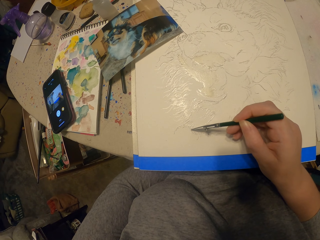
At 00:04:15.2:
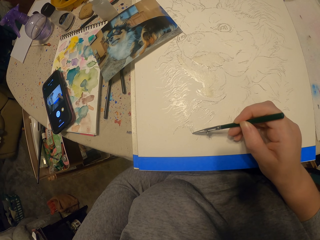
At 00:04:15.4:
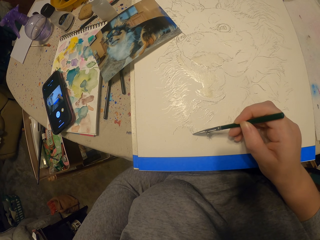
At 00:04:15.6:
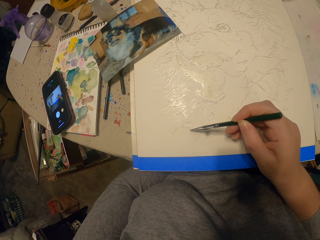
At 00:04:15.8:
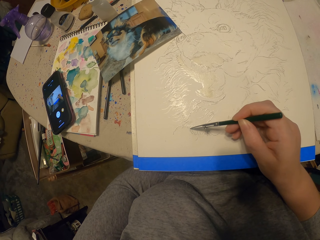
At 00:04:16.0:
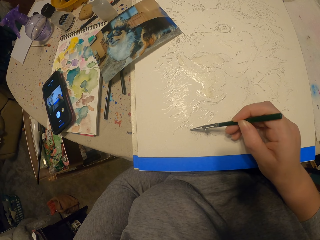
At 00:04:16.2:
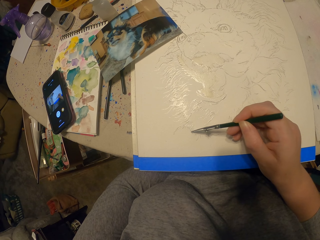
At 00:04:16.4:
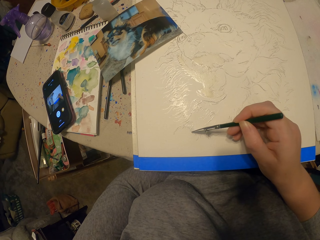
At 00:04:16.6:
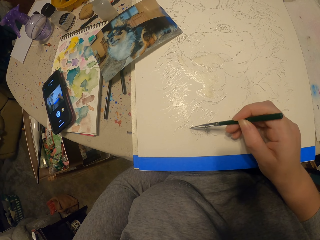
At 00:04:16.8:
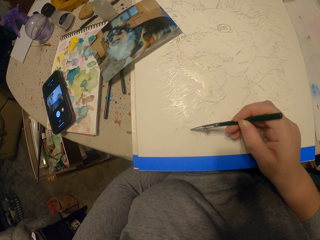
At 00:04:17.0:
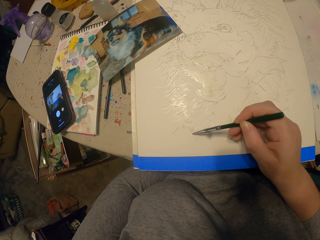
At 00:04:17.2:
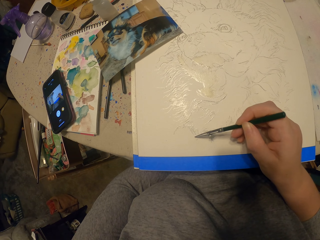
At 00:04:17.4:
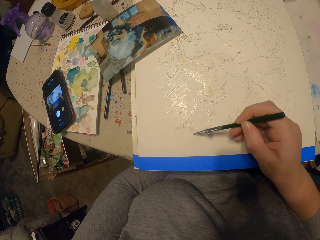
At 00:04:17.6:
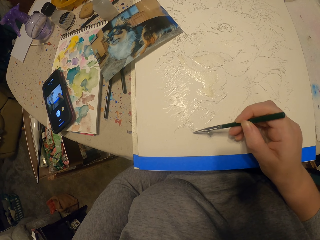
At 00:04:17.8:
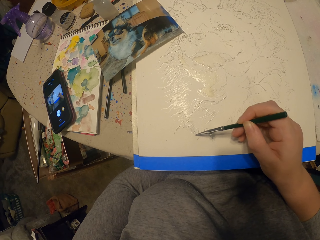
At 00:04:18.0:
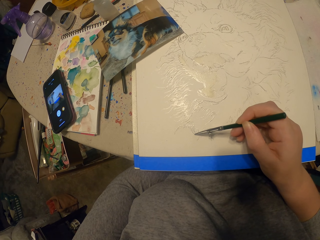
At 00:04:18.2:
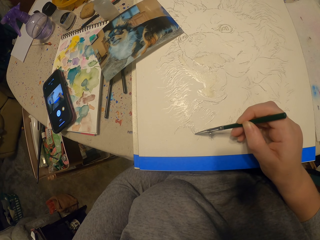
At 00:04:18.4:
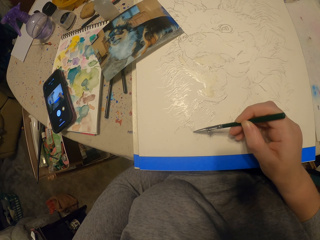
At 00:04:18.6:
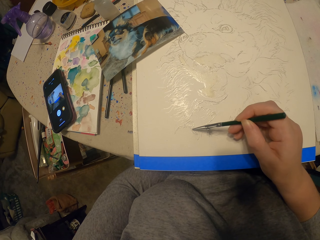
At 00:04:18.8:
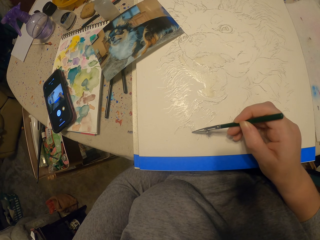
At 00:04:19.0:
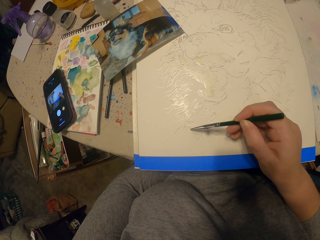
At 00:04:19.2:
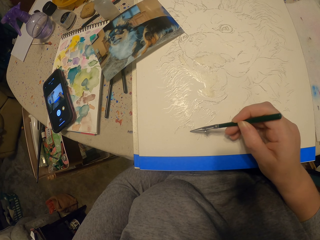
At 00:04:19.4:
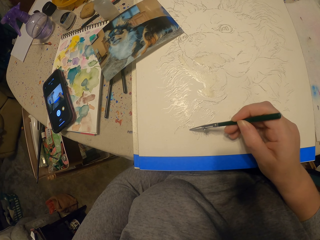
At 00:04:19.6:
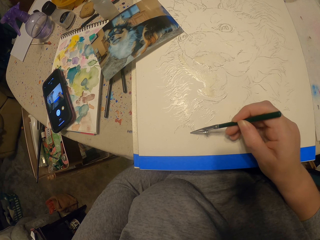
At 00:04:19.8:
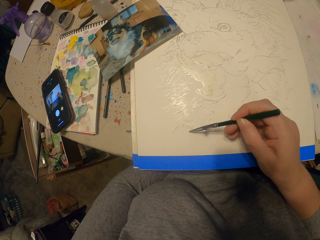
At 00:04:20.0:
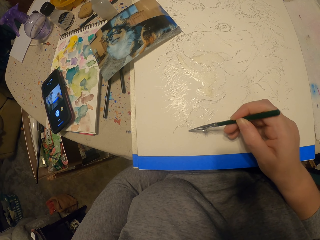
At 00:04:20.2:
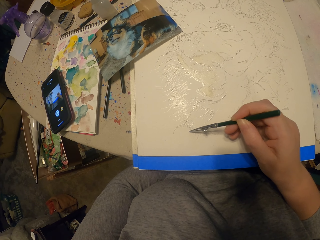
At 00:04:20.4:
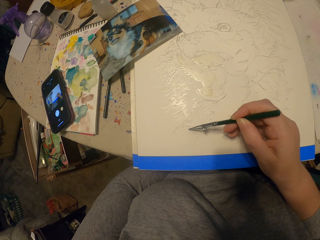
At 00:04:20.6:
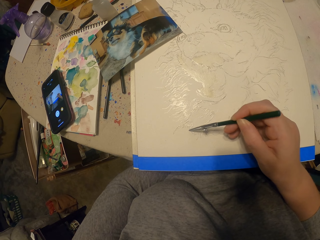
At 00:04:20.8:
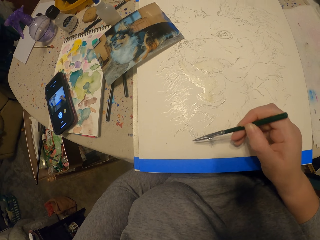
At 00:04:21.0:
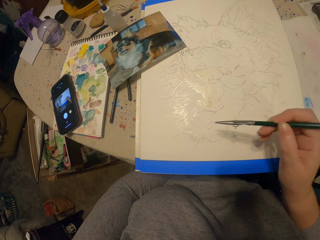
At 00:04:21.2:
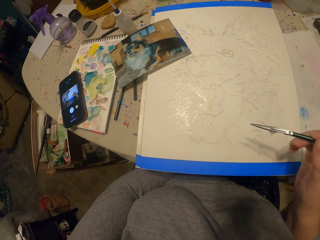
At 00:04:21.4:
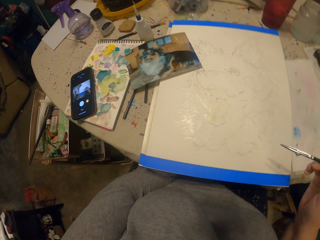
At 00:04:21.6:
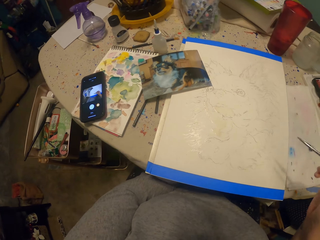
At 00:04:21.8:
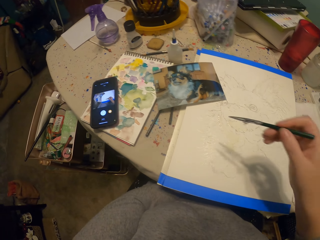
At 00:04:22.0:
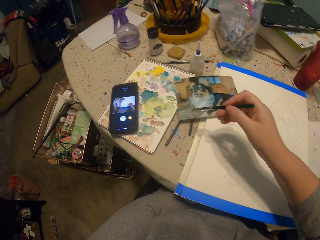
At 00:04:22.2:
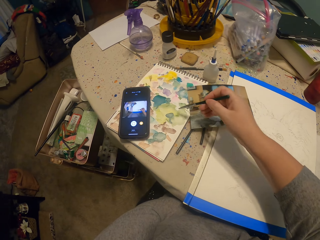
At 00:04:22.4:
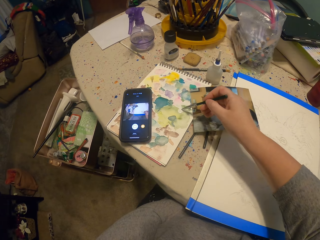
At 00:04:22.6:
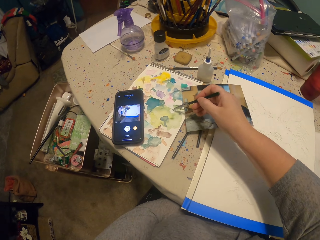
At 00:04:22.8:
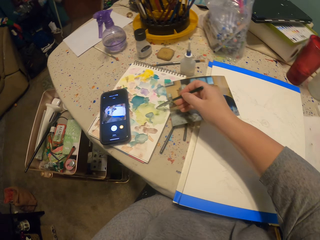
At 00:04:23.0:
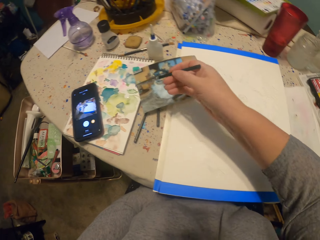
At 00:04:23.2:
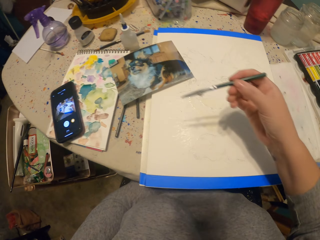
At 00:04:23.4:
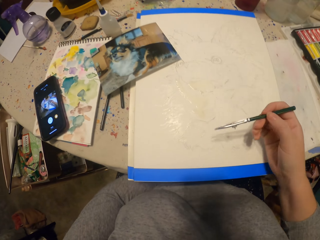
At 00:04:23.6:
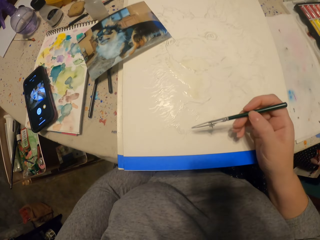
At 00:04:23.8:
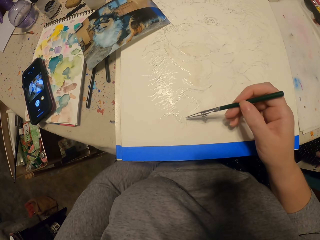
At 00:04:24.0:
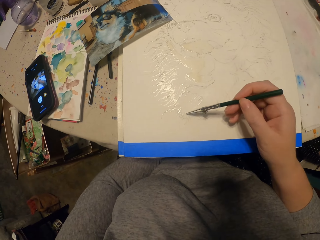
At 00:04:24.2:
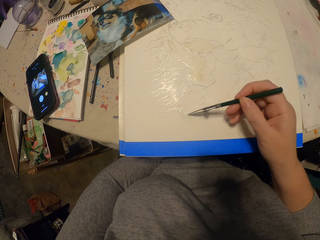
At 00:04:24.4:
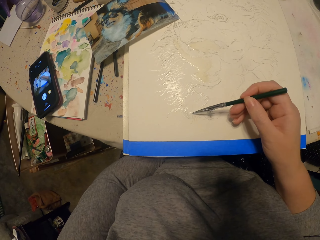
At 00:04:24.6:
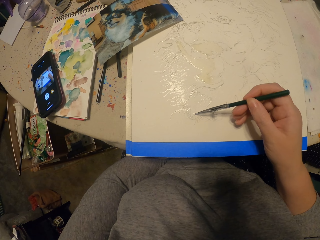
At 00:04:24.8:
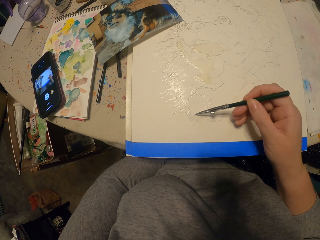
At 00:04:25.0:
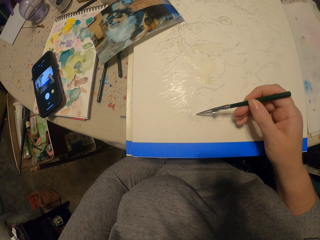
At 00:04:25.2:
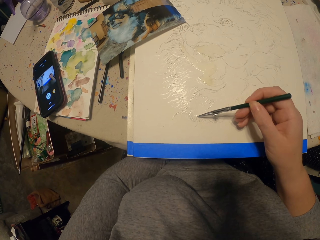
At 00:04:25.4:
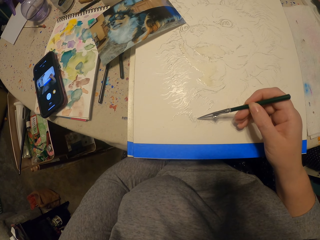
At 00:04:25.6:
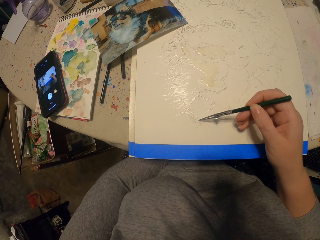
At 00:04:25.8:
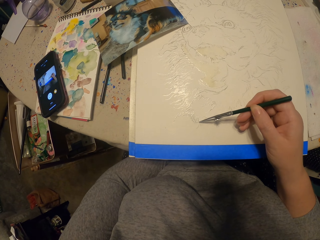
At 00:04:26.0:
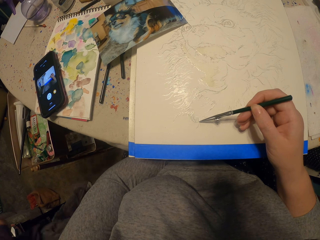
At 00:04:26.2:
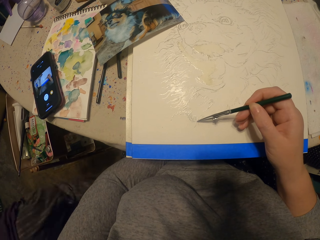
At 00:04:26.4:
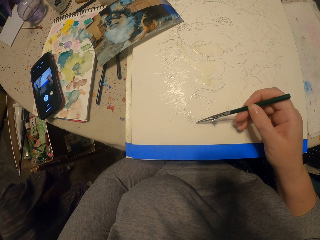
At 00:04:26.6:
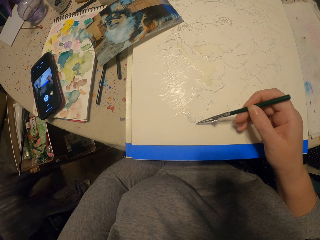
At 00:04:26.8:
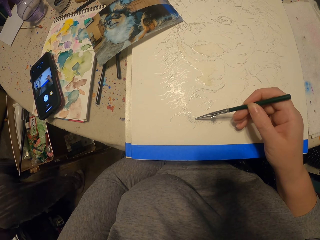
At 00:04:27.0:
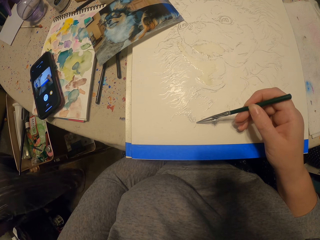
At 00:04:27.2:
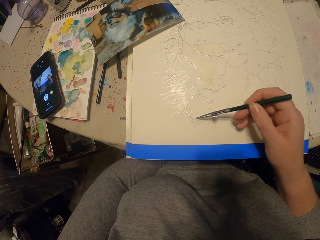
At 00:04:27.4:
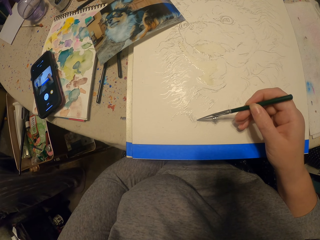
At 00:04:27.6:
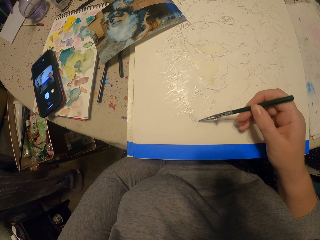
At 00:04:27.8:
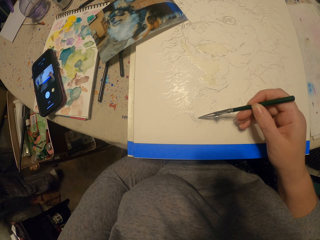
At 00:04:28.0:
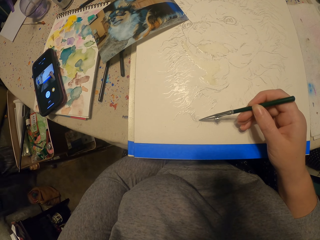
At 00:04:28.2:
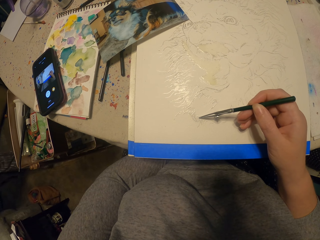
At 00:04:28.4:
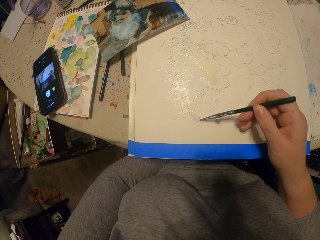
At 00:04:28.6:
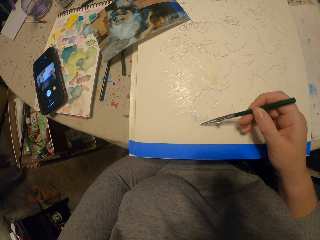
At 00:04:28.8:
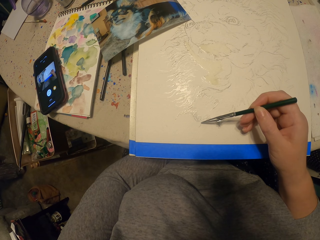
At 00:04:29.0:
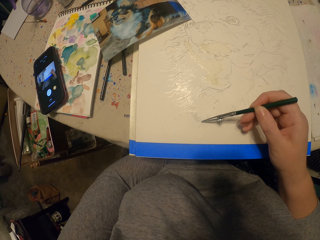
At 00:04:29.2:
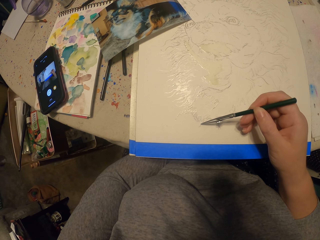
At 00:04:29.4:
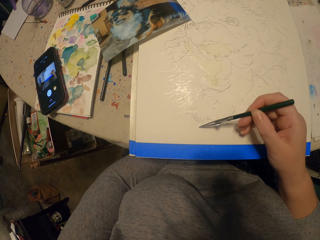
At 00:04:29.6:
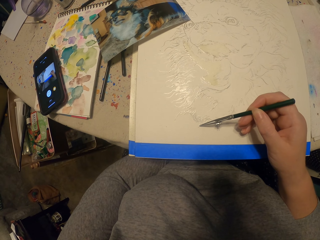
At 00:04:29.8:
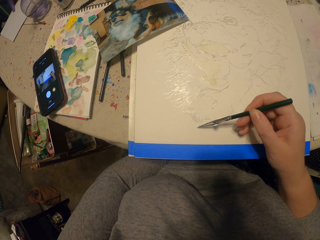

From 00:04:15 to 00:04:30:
The camera wearer moves the painting pencil away from the picture. They dip the painting pencil in the ink. They paint the picture. A person walks around the room.

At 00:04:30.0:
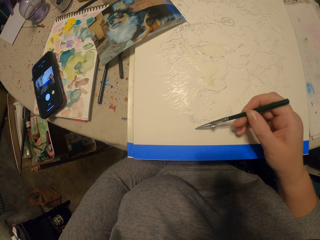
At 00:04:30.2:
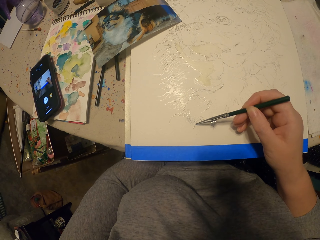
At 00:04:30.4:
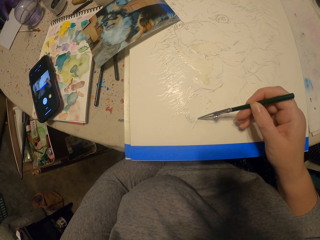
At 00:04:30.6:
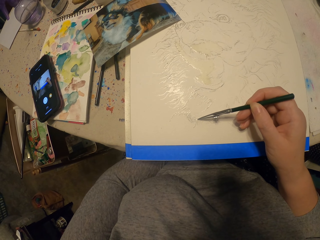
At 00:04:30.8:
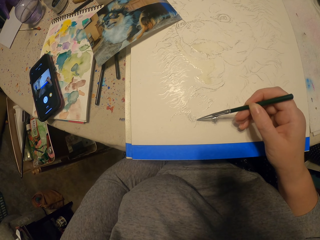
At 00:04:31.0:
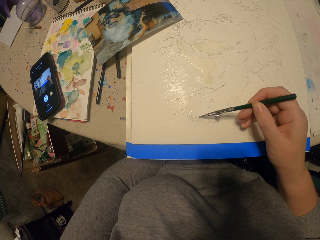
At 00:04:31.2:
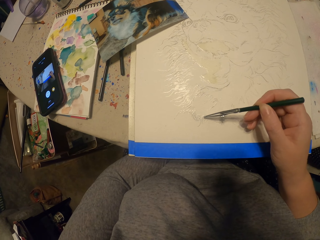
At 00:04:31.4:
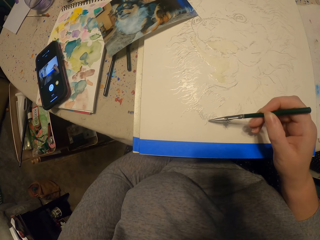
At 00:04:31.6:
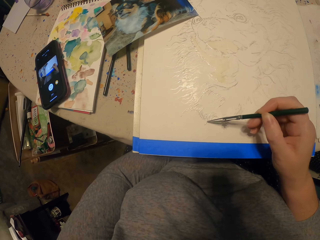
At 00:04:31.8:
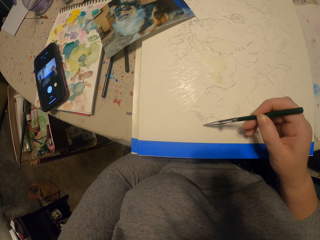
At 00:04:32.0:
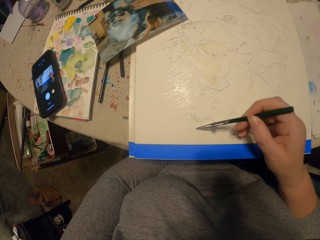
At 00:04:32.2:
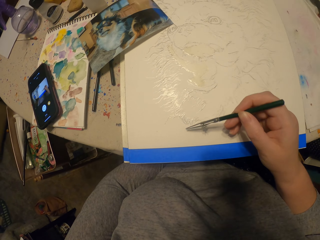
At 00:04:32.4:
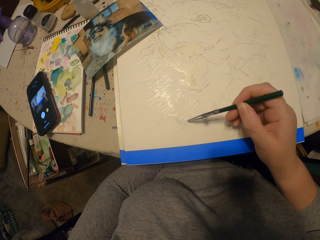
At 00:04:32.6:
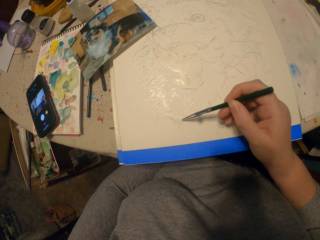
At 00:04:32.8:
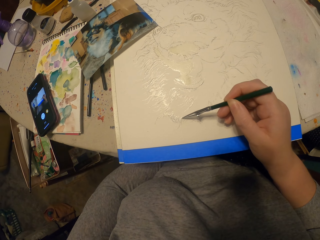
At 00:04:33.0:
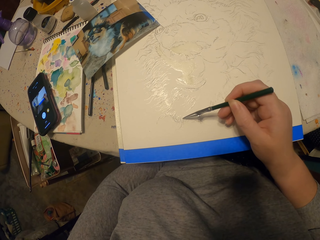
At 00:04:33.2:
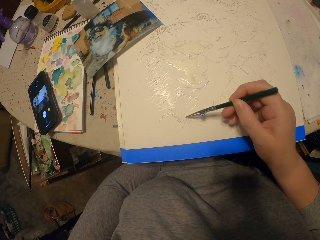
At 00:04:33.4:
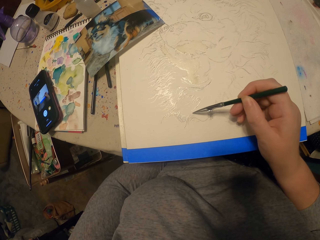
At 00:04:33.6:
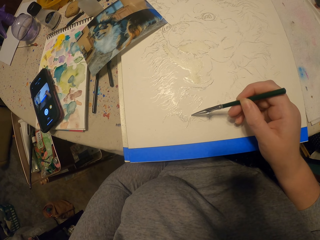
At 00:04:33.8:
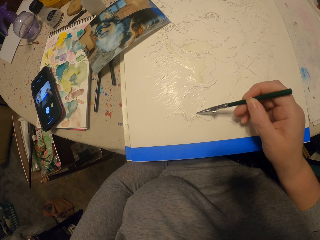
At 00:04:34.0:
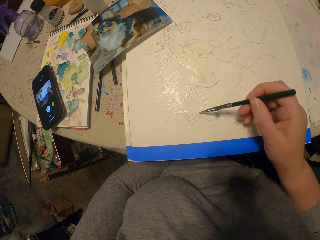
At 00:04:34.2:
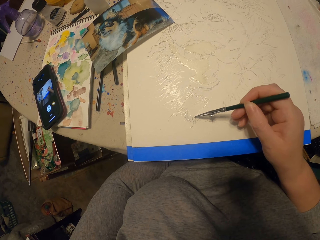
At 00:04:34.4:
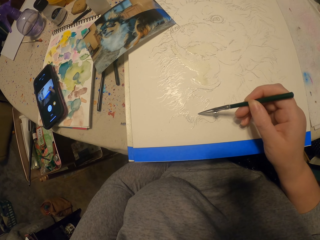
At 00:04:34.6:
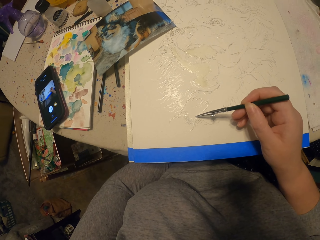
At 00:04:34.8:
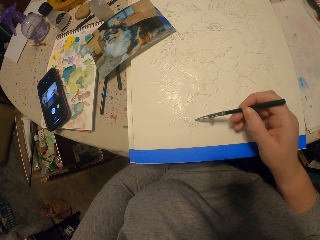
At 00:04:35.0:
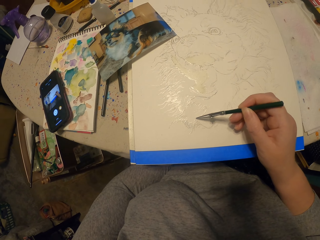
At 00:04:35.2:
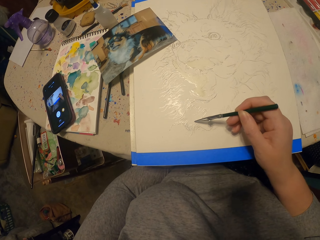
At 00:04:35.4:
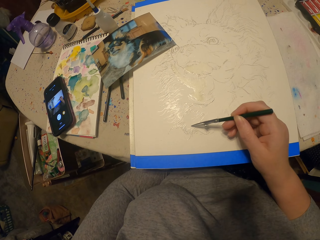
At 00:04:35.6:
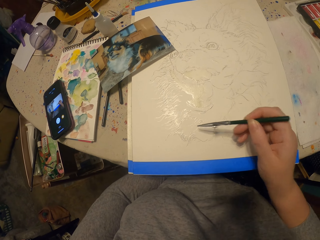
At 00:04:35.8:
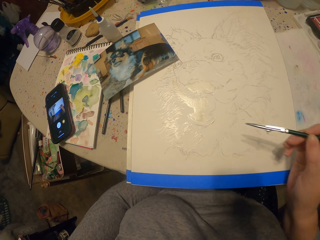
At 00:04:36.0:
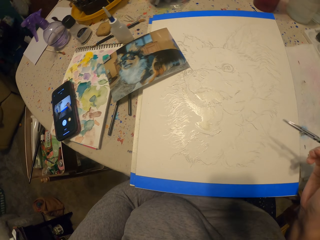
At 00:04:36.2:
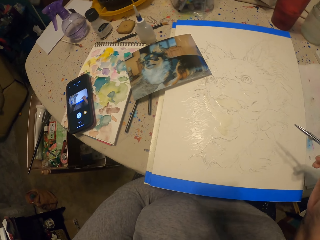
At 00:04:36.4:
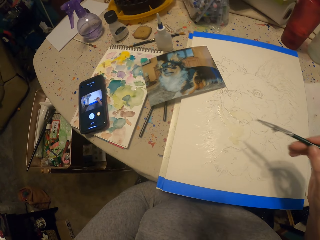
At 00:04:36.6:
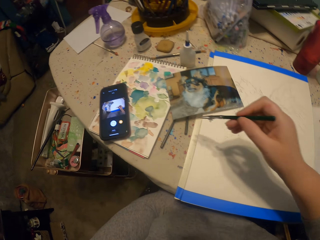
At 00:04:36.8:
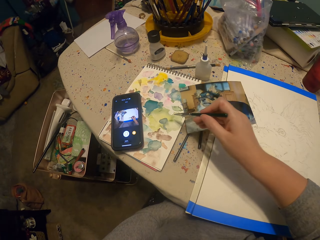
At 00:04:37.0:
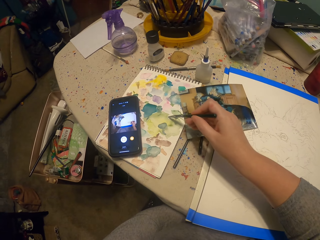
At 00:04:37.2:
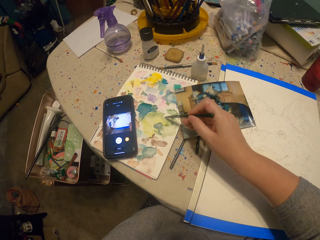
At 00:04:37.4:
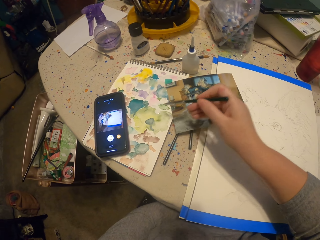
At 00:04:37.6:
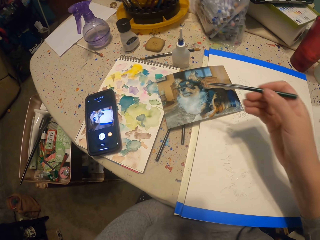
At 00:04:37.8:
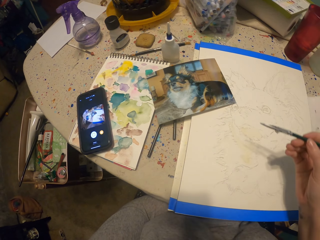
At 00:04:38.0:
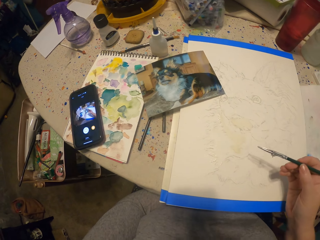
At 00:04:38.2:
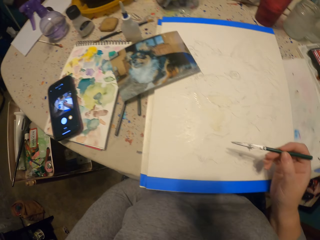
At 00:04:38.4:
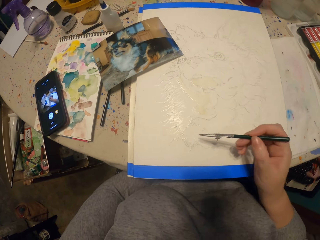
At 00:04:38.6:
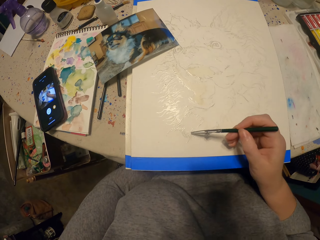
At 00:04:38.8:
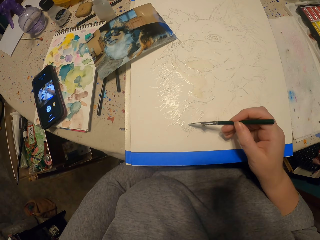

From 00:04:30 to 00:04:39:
The camera wearer moves the painting pencil away from the picture. They dip the painting pencil in the ink.
